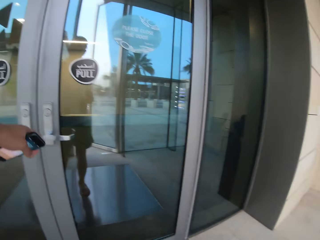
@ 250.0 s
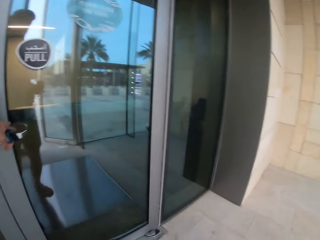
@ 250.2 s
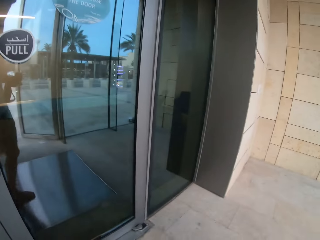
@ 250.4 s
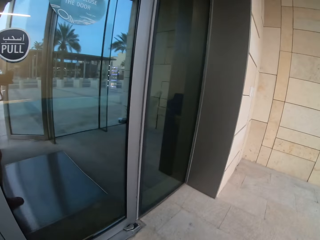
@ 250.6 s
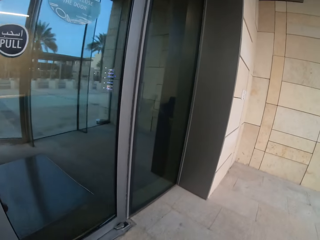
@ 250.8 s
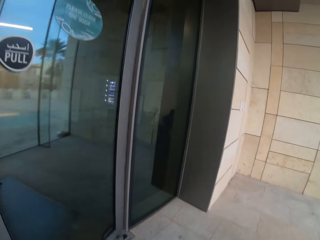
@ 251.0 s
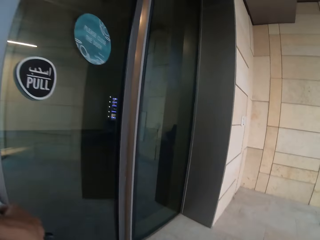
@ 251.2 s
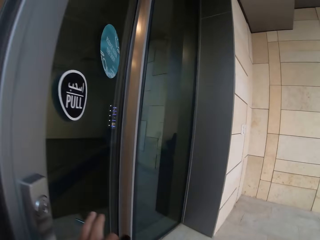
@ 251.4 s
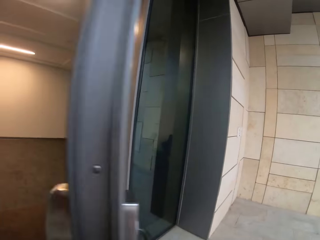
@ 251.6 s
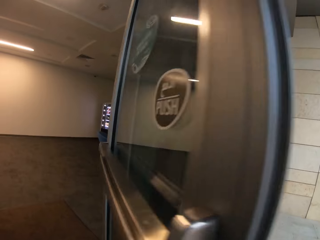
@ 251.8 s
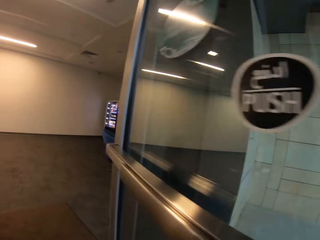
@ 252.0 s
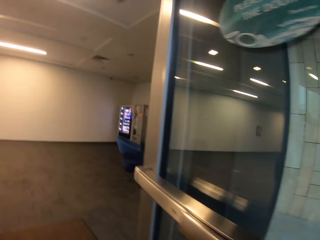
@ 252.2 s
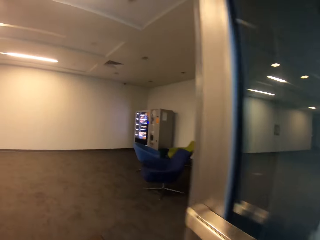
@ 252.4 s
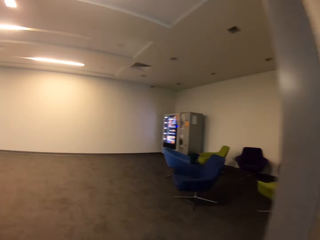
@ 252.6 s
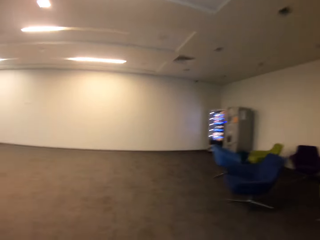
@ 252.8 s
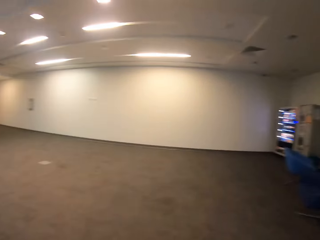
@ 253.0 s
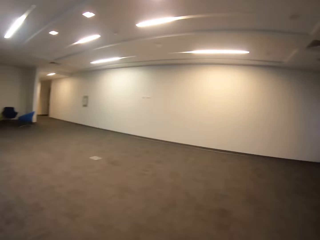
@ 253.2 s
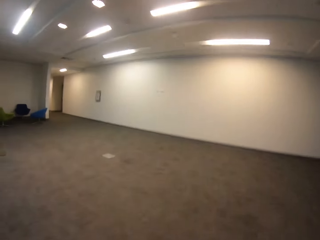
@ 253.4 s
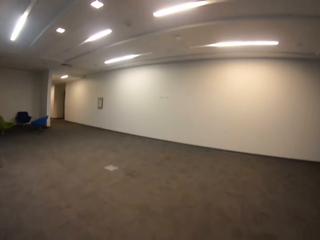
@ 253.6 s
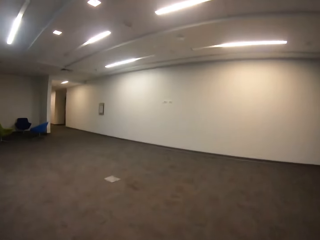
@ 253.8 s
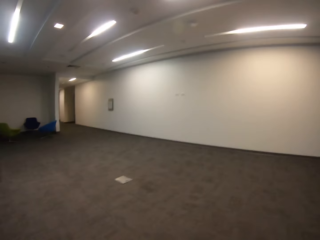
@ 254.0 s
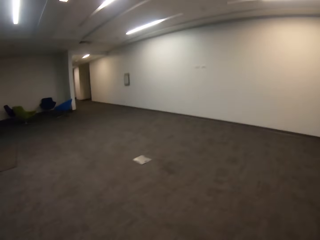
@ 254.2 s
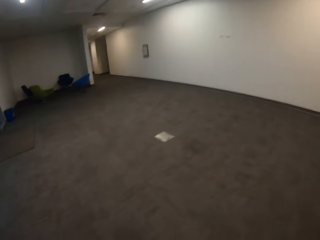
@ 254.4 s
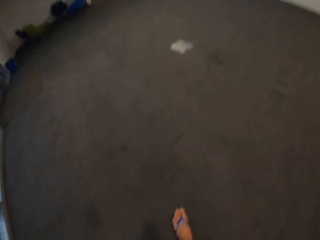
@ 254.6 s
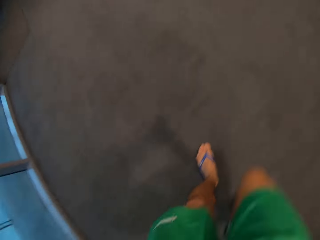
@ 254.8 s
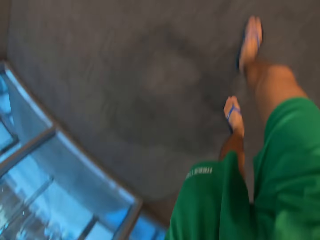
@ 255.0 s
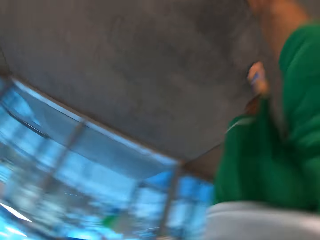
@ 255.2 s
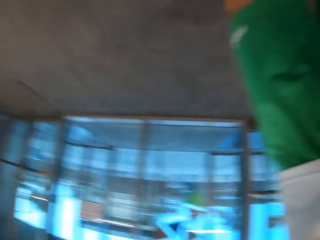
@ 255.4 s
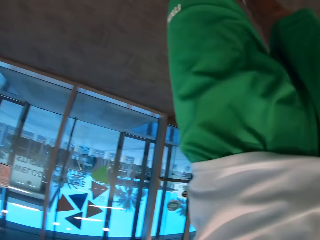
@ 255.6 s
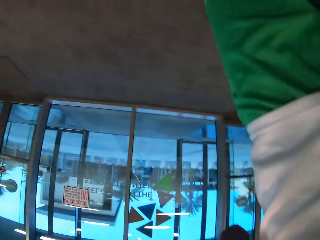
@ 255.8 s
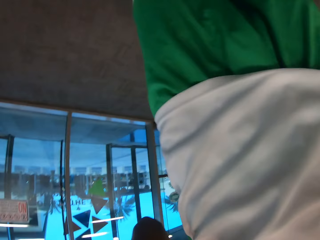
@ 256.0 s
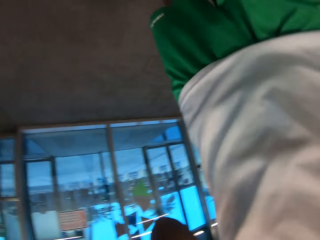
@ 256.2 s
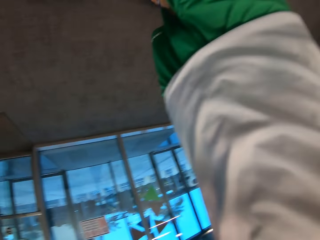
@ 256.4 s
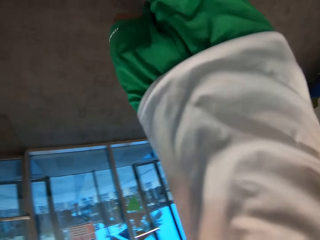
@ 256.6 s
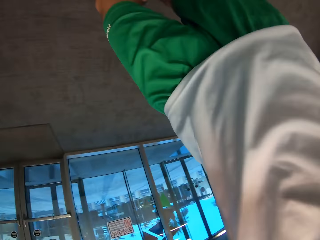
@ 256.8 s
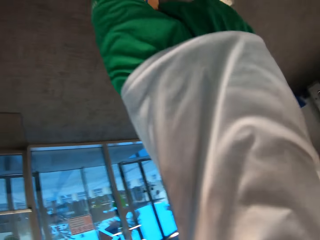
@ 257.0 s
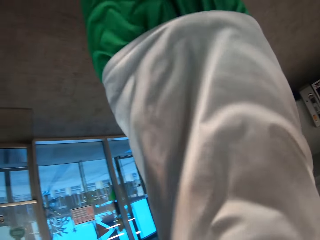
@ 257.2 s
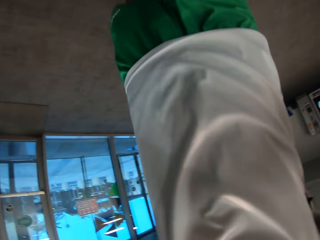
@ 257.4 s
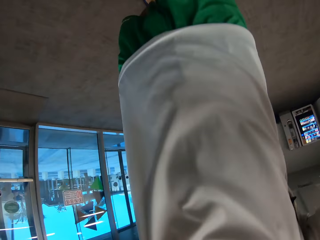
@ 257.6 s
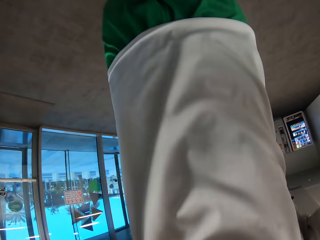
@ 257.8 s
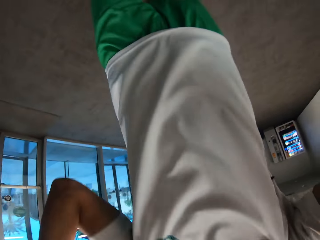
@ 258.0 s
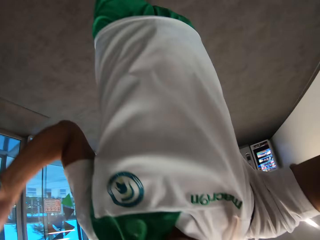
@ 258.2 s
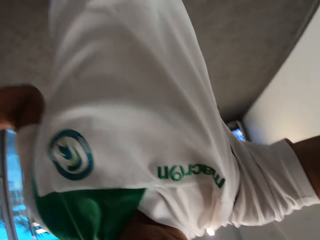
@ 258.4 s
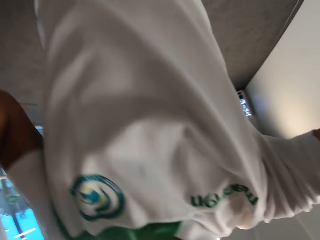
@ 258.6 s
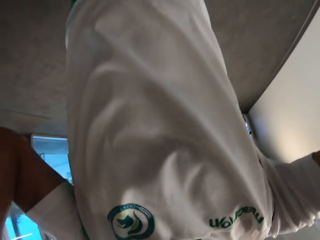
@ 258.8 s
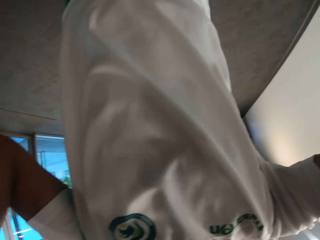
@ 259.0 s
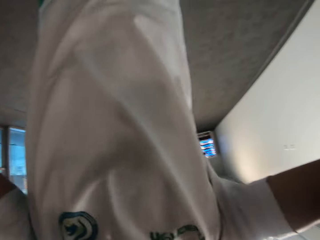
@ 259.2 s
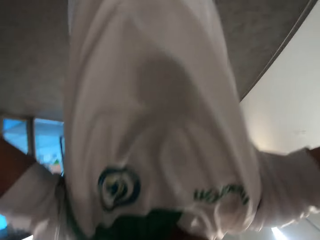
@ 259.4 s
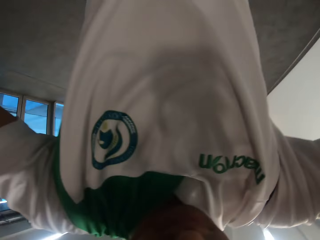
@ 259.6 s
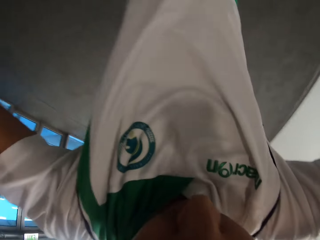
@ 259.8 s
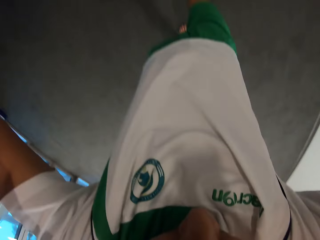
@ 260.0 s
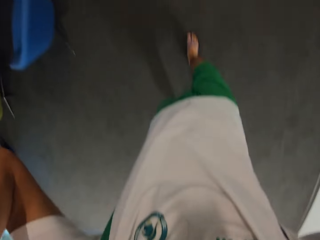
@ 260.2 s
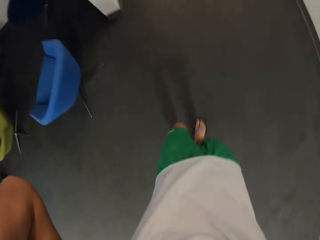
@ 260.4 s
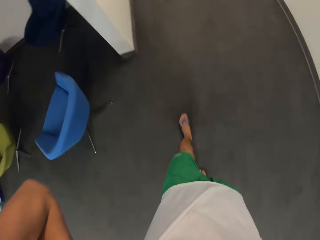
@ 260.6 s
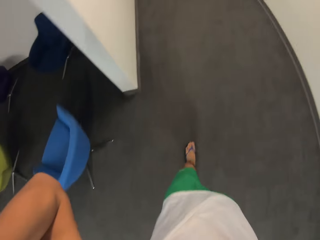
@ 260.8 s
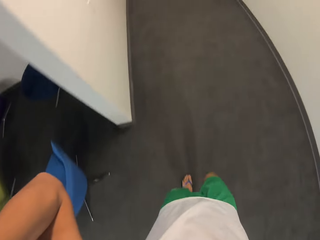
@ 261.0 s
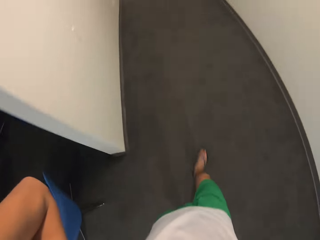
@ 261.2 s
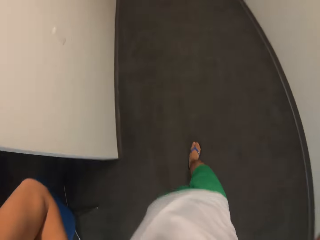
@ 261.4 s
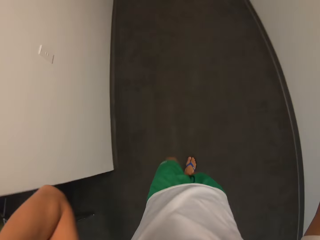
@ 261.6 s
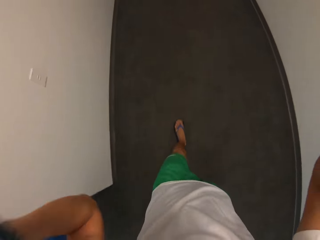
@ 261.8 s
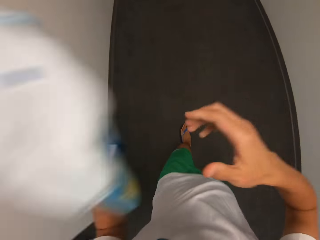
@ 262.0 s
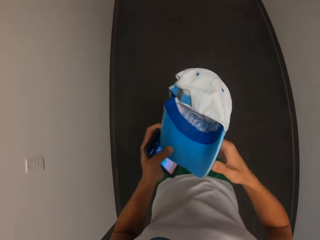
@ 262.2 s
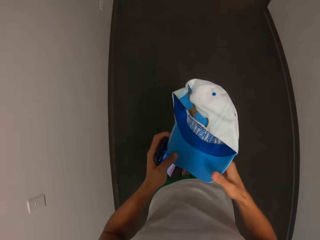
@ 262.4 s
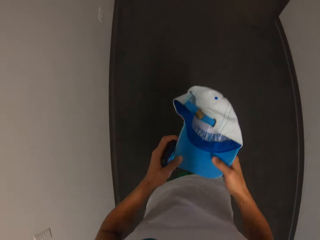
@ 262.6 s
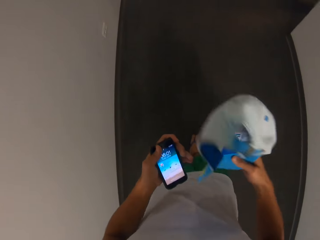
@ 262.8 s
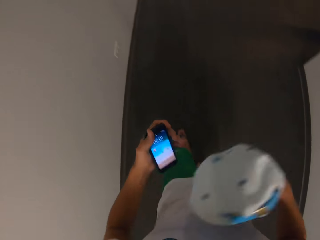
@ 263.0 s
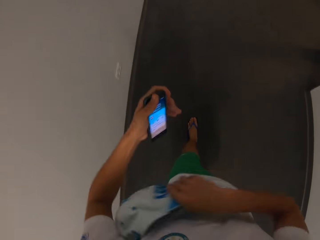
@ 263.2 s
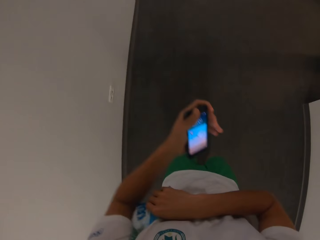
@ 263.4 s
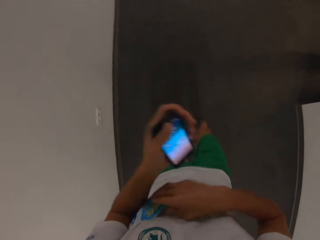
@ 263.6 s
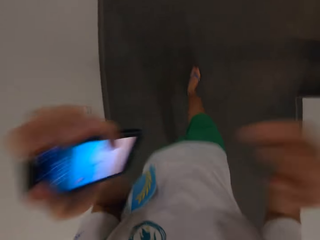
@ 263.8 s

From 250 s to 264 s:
The camera wearer opens the door. They walk in the house and walk around. They turn the camera. They walk around, raise both hands to the camera, and remove the hat.

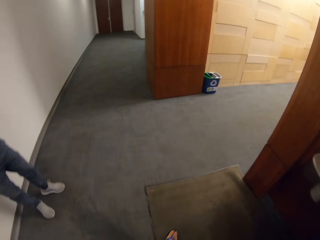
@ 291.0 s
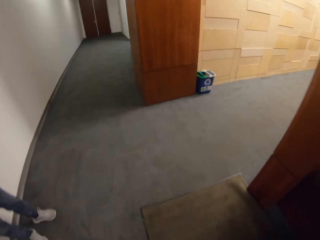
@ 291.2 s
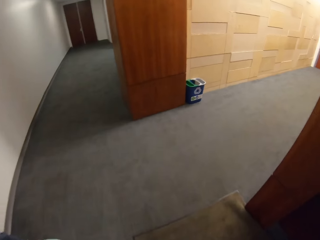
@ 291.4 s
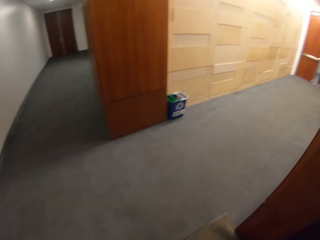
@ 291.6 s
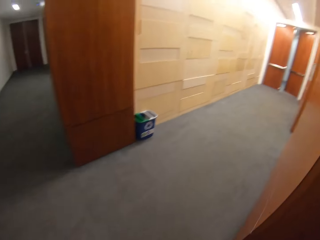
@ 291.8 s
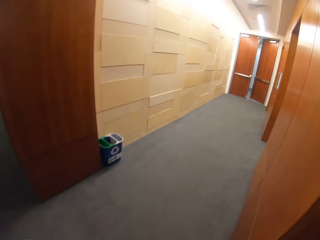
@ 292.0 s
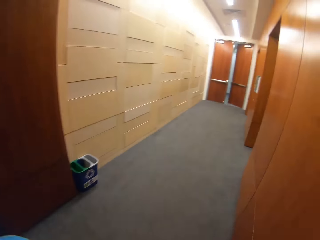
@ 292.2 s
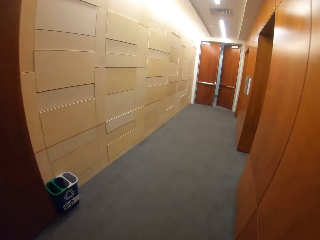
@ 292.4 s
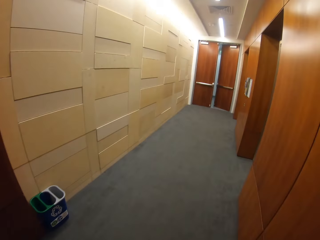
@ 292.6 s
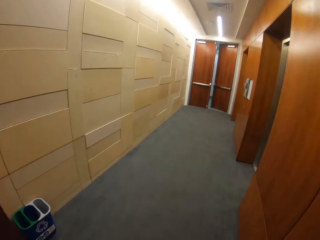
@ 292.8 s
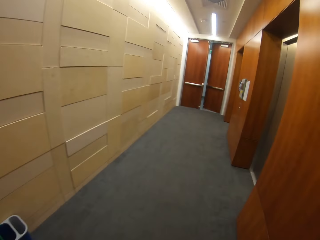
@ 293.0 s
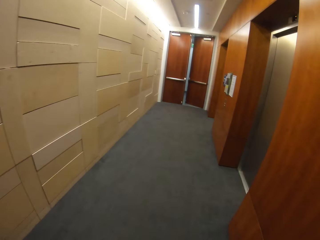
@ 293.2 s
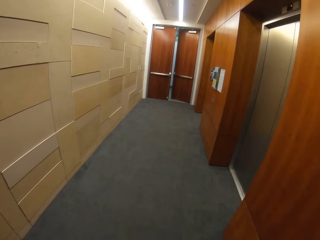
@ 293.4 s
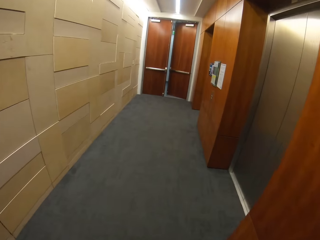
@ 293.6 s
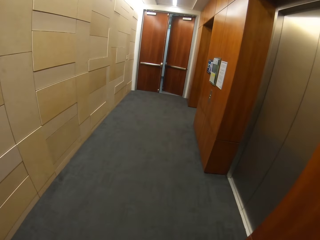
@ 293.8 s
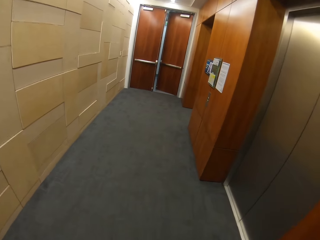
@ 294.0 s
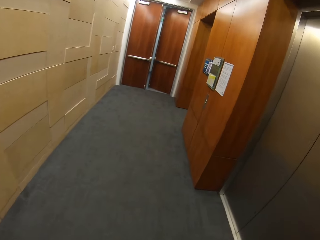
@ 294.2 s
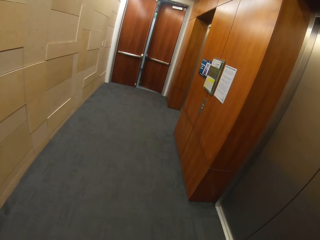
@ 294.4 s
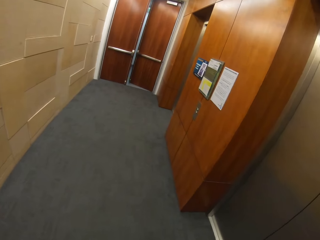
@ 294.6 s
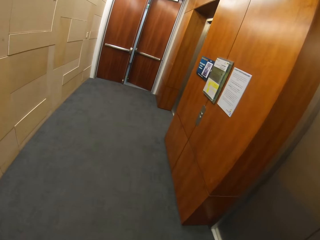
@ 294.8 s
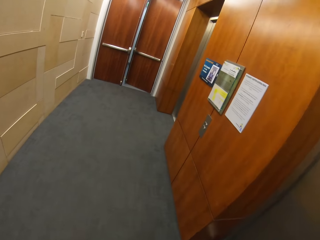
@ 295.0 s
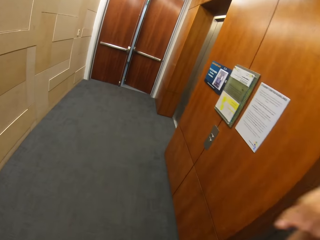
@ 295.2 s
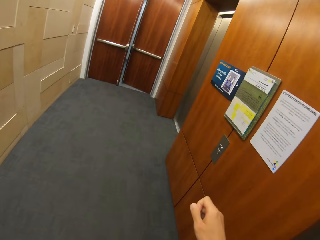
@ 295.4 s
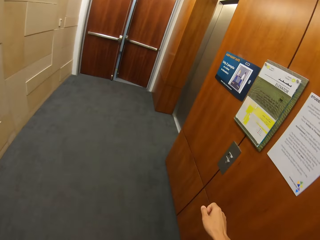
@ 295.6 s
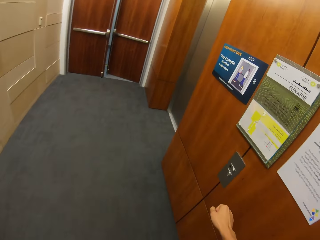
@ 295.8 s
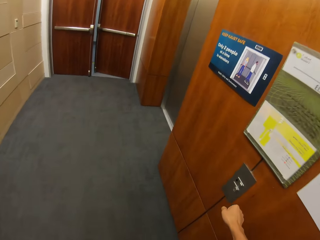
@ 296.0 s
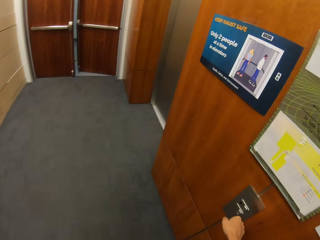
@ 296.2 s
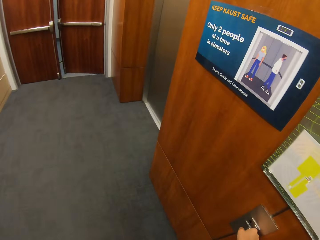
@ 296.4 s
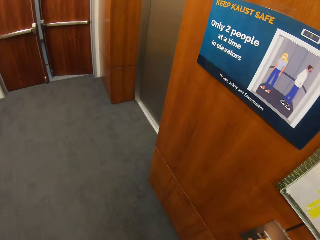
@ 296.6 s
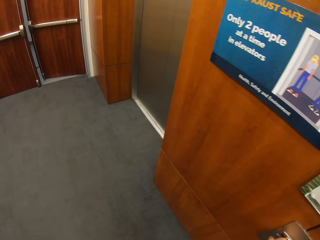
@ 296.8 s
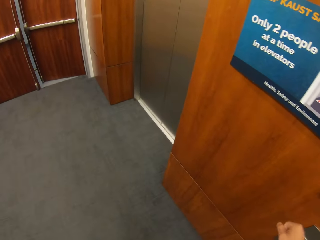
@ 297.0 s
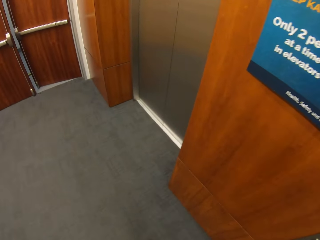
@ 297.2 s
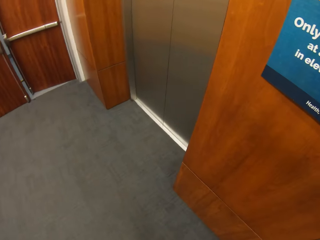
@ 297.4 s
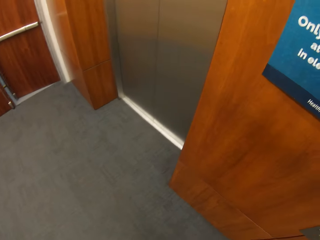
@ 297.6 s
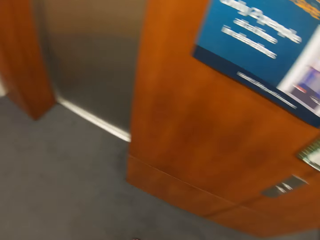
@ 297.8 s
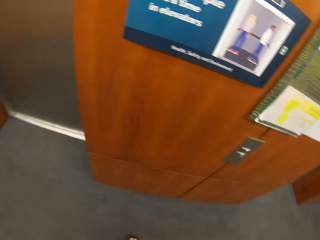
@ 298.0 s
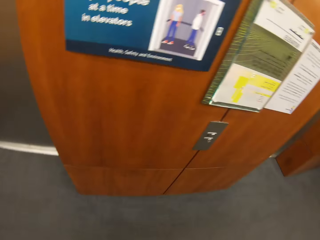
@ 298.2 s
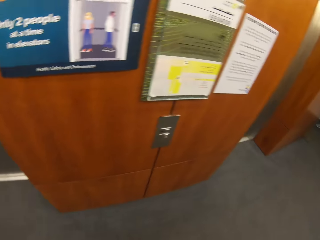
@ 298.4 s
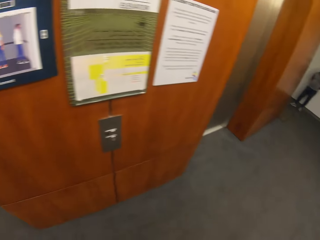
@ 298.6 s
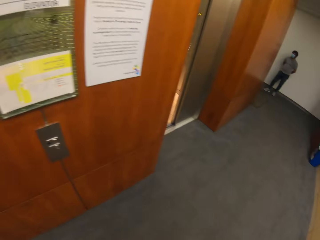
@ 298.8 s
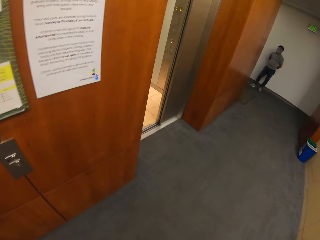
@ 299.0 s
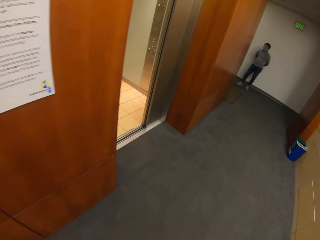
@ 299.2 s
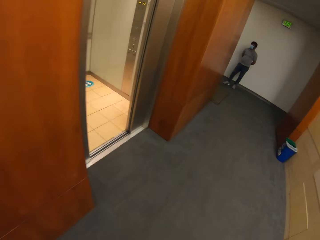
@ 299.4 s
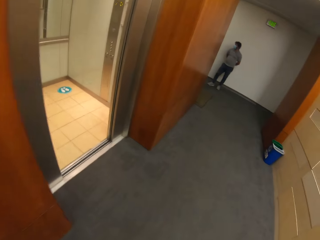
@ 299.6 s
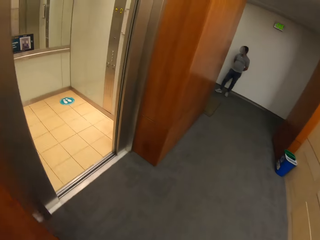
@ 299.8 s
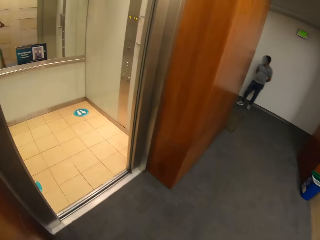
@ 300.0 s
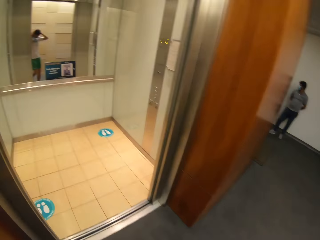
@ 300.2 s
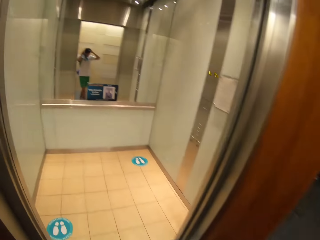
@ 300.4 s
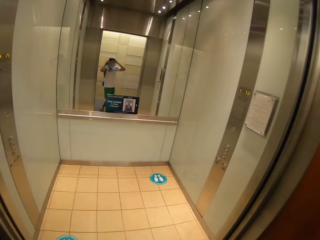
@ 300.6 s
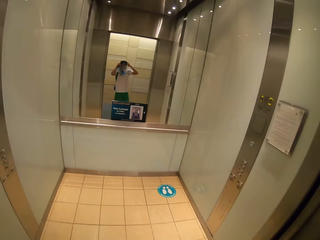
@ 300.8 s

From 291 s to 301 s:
The camera wearer turns to the right side of the house. They walk along the house. They open the elevator.
